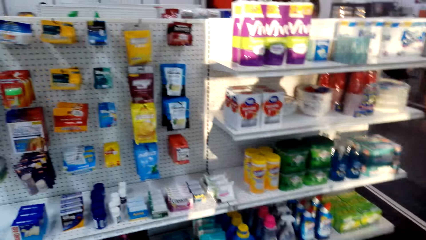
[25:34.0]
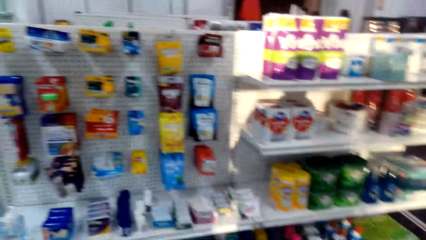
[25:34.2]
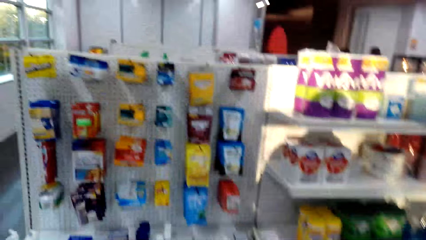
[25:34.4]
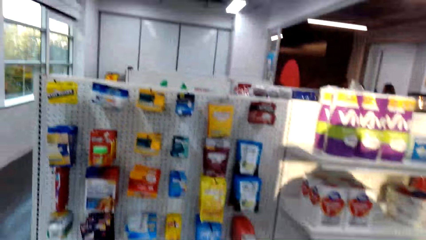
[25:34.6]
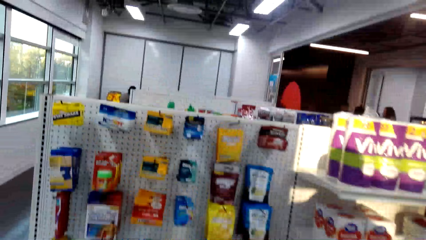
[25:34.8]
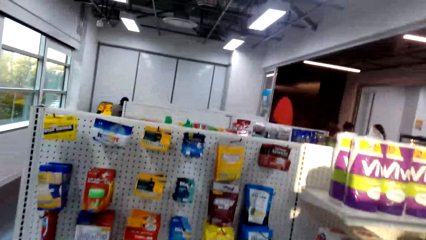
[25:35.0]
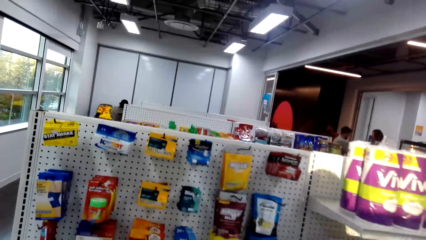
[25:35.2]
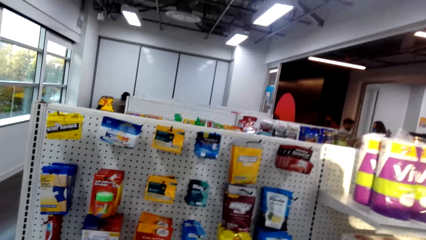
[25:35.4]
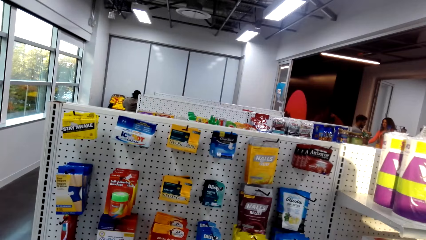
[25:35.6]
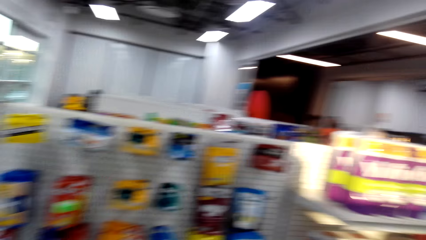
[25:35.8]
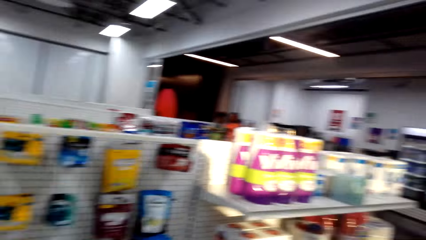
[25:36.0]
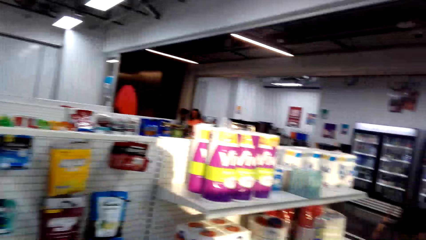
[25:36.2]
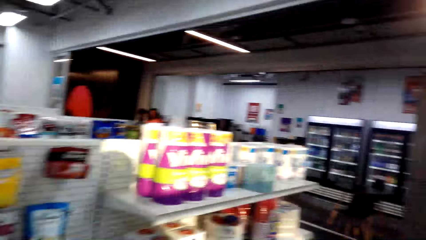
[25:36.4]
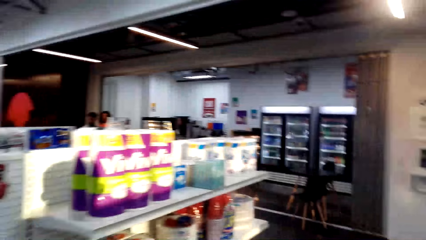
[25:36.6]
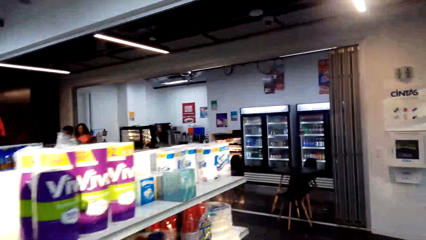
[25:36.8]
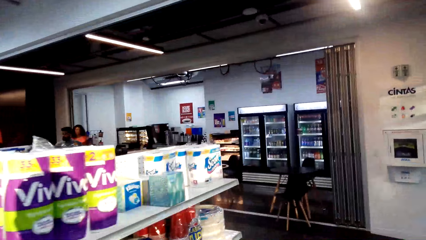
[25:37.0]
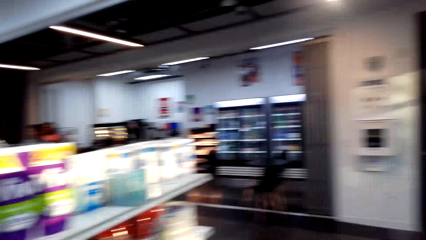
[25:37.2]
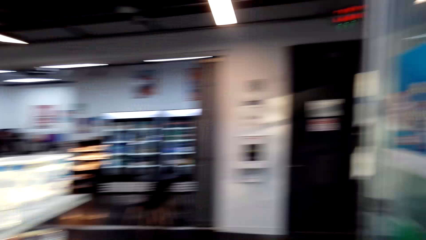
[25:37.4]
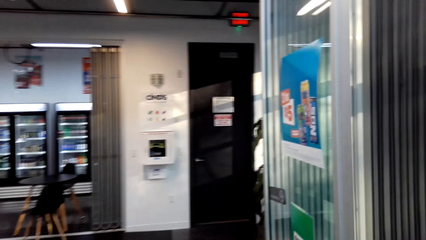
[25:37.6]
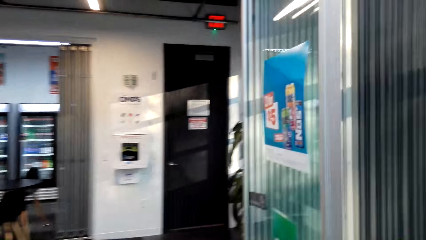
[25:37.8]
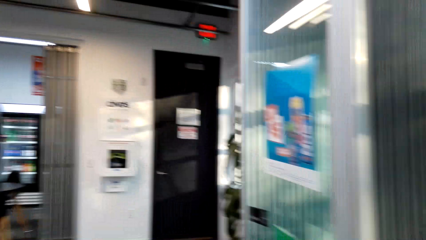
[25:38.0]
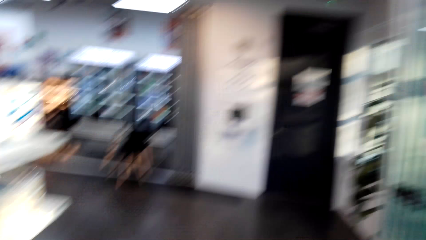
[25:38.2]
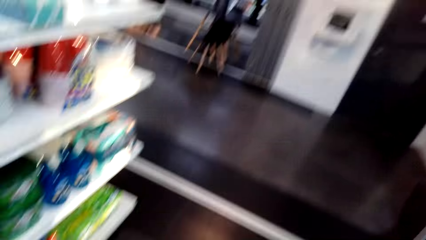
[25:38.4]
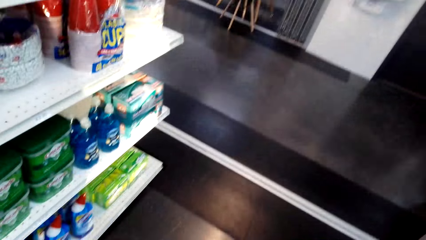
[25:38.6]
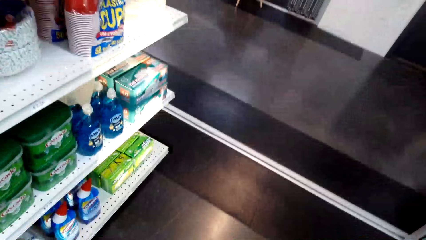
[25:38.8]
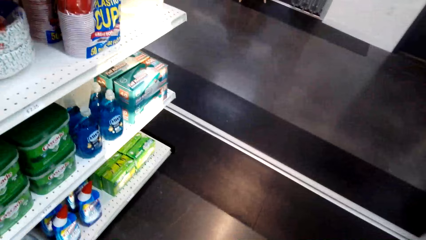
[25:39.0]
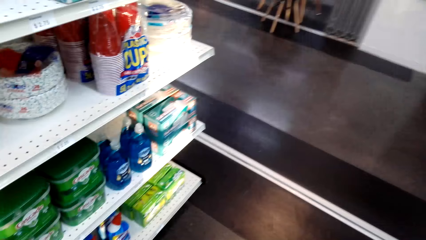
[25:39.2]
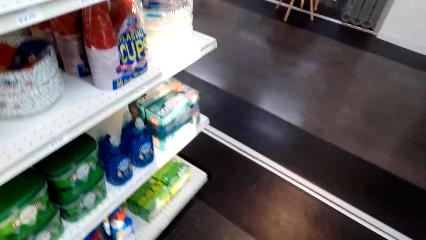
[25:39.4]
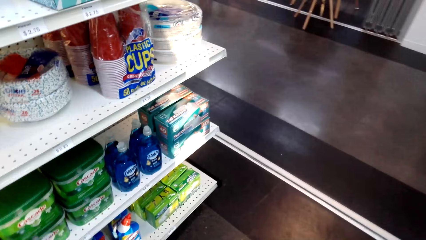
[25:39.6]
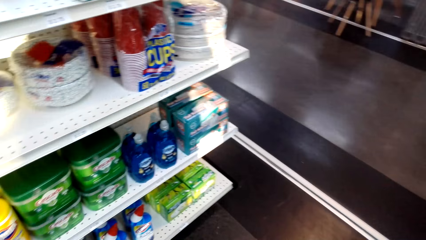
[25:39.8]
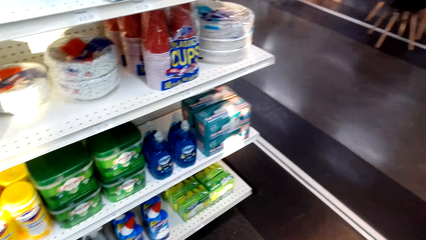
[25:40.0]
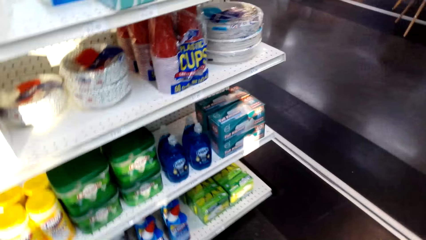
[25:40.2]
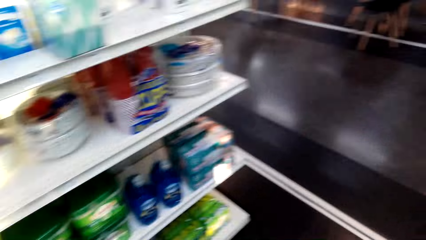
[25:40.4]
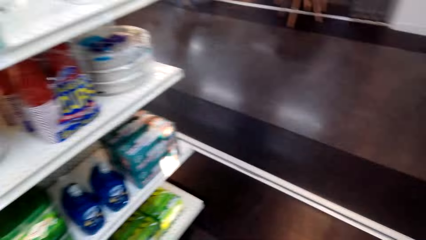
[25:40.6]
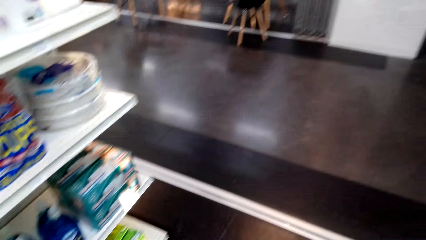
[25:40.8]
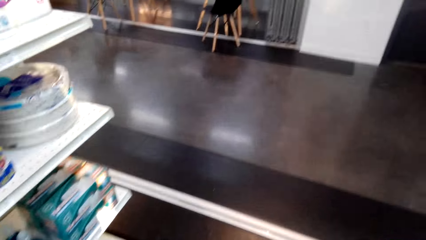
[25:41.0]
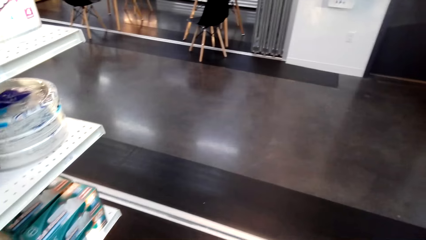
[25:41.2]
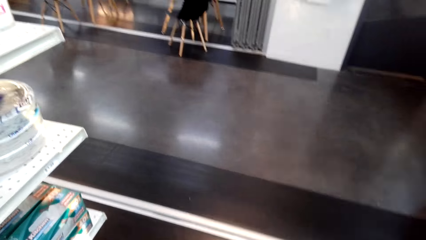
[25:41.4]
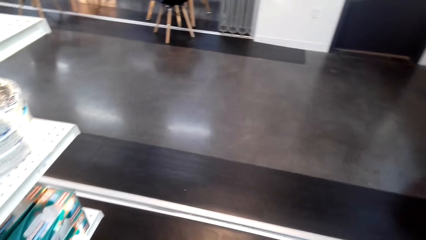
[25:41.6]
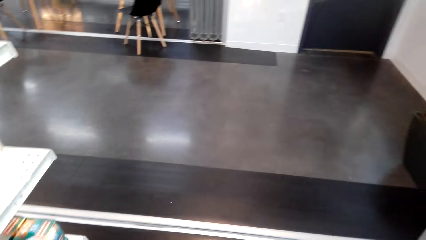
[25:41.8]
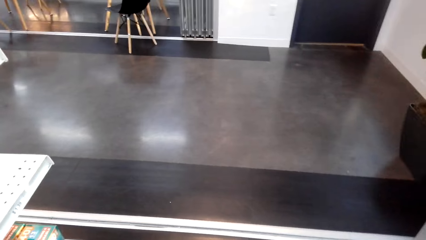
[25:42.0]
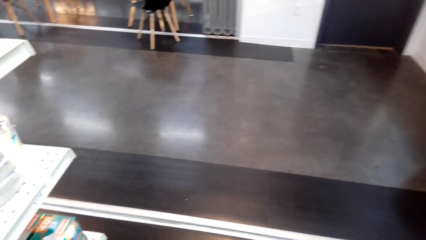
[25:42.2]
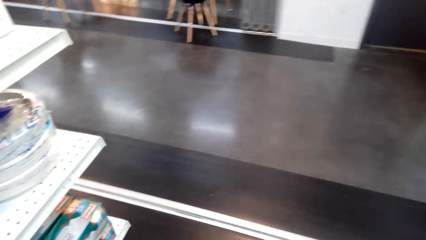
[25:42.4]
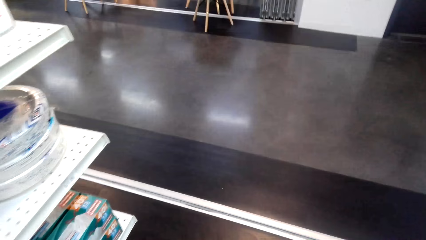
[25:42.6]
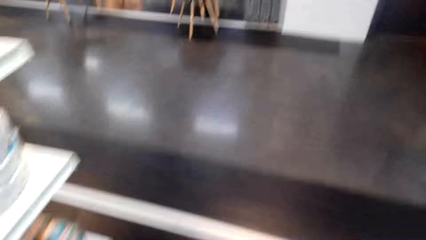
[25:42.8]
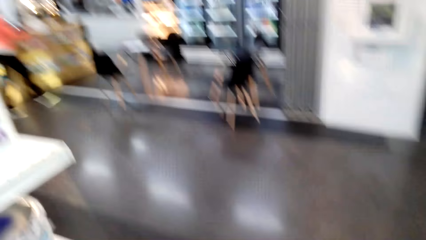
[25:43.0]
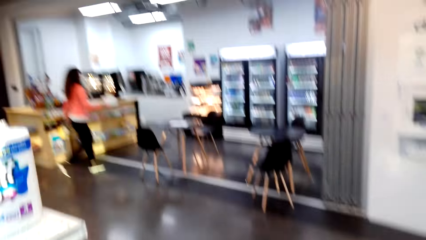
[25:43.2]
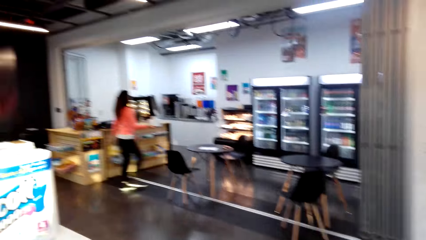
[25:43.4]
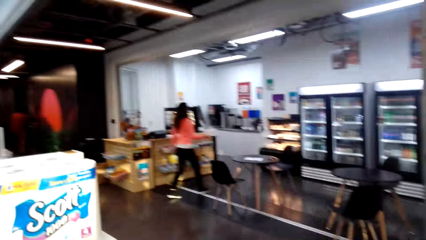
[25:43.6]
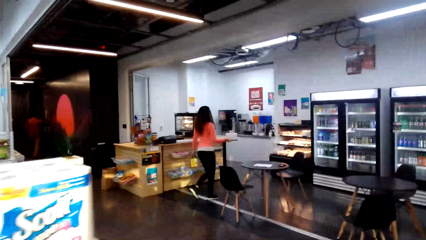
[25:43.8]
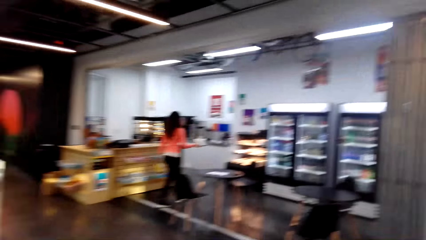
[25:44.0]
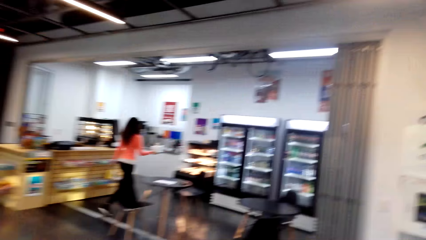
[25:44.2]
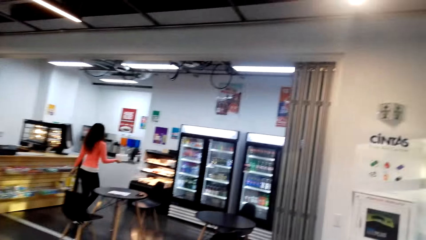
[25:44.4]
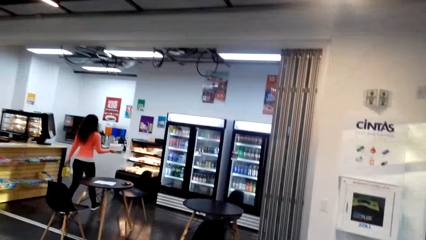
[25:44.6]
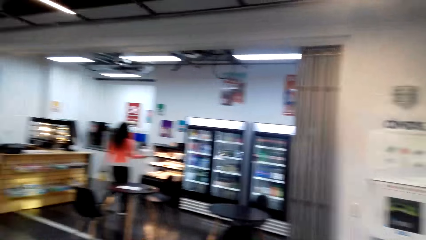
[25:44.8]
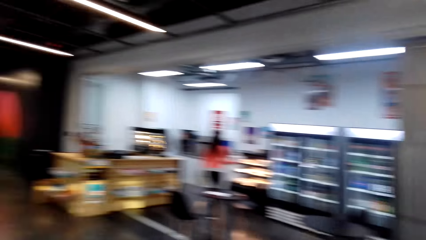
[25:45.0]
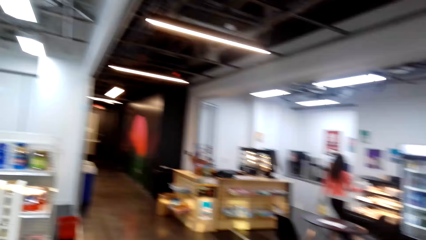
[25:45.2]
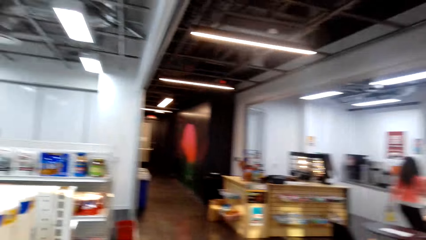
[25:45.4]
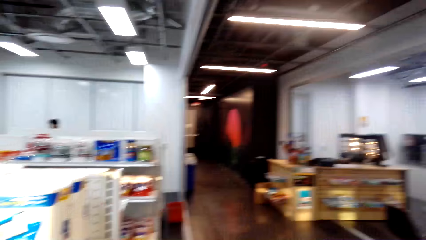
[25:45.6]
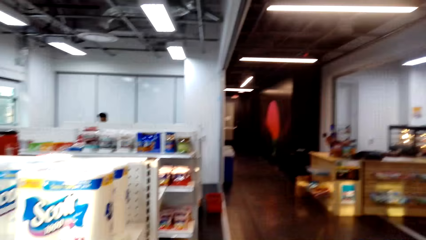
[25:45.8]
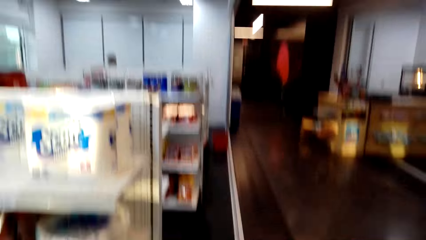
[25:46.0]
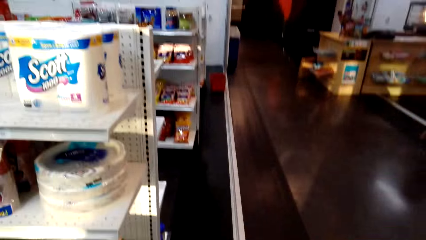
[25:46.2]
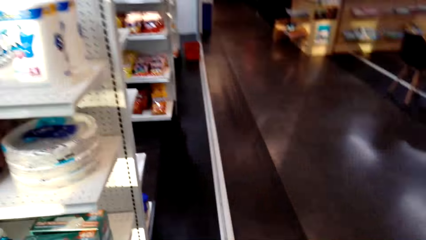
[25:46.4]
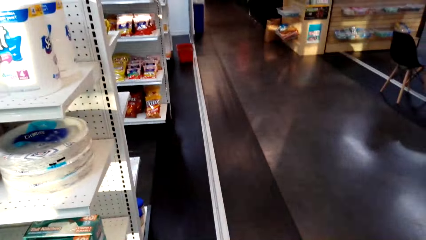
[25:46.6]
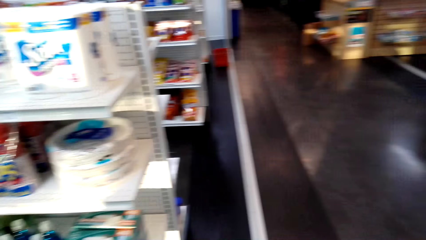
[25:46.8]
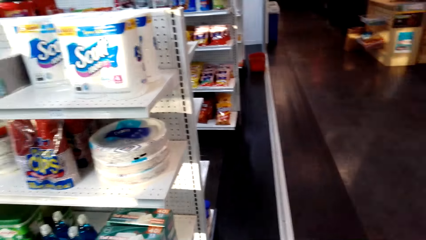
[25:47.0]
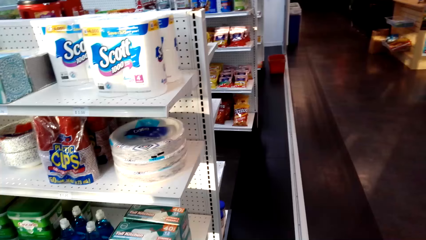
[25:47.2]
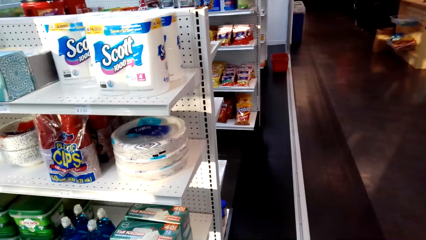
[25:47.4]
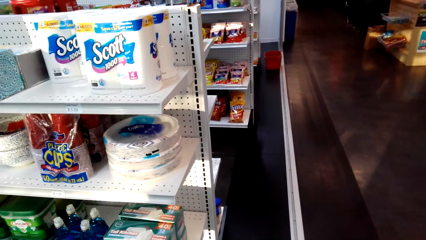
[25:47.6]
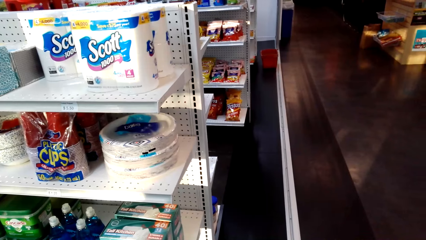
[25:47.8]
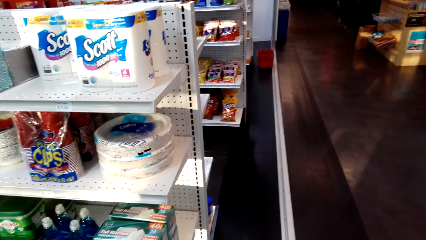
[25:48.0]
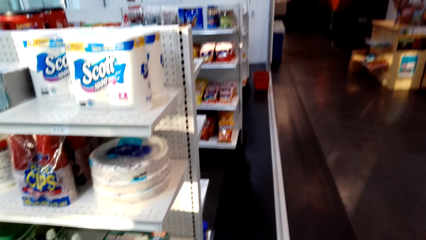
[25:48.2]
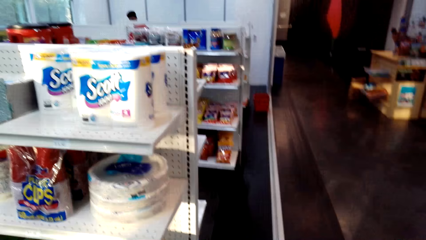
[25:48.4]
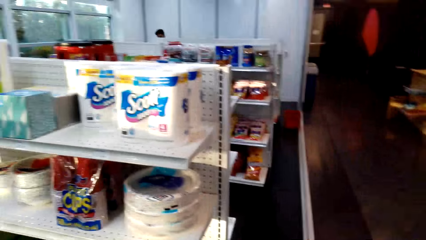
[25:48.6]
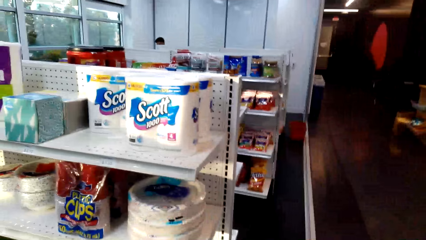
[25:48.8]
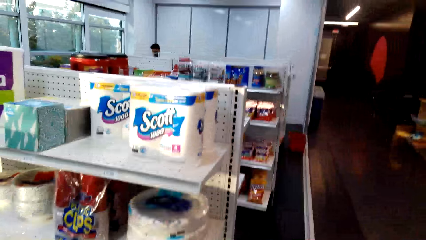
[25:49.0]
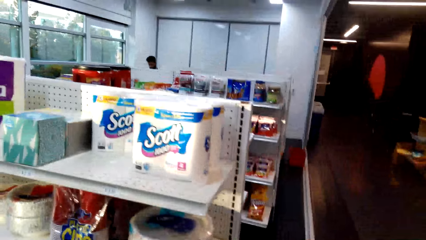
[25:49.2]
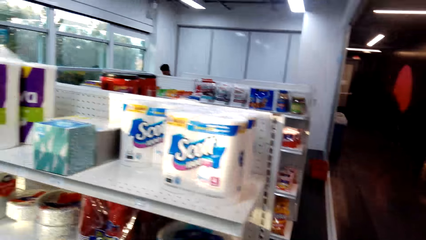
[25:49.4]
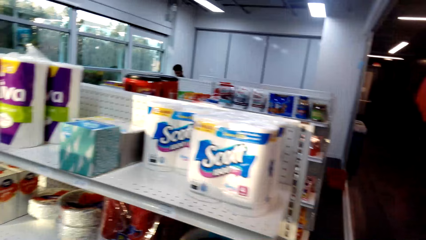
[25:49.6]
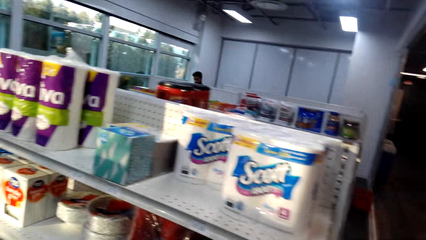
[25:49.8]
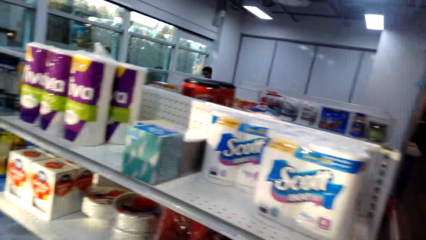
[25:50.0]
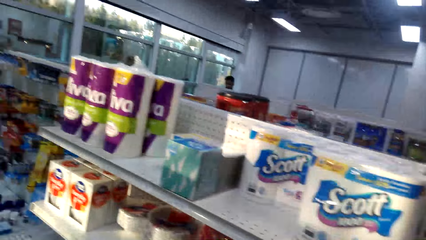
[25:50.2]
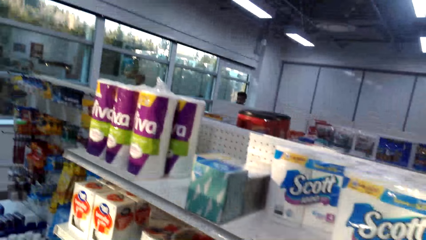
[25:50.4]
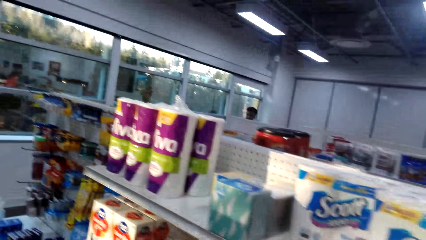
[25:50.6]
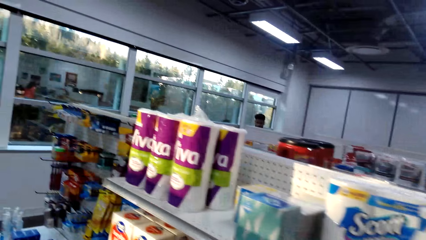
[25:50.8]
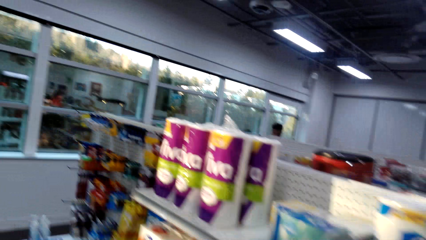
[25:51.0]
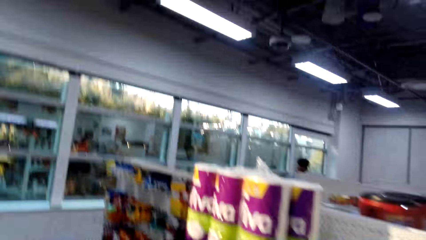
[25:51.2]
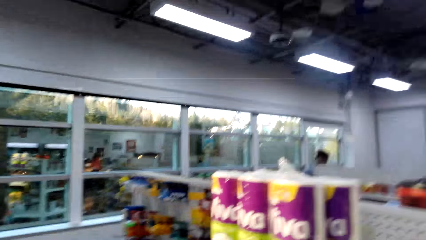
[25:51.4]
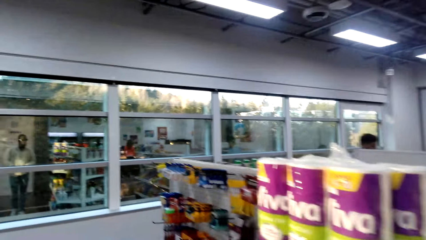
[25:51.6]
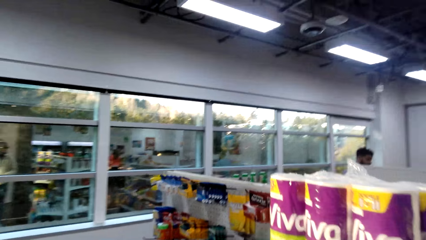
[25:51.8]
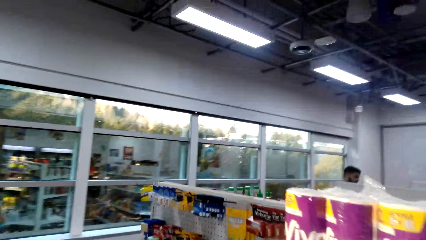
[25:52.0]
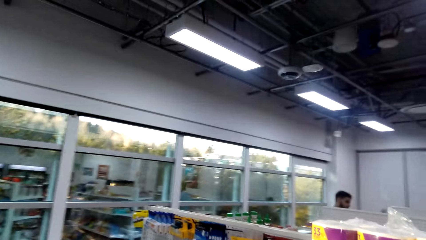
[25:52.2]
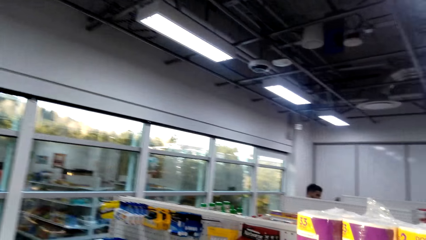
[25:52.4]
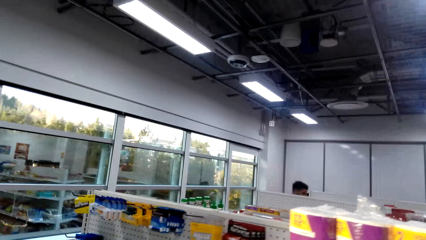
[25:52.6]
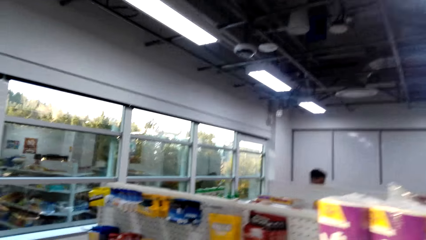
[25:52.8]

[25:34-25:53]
The camera wearer walks around the store. A man walks across. The camera wearer walks around the shop. They look at the store shelf. They walk around the store.
